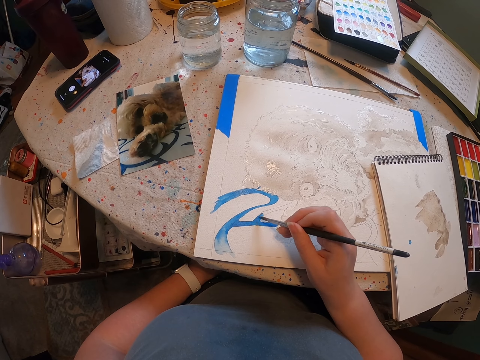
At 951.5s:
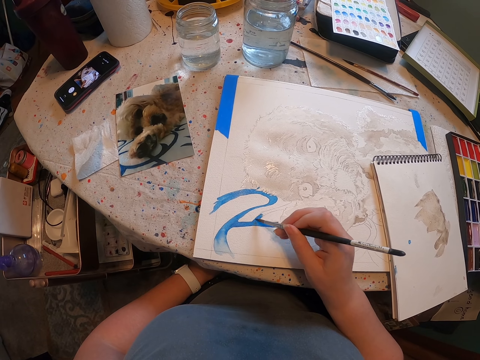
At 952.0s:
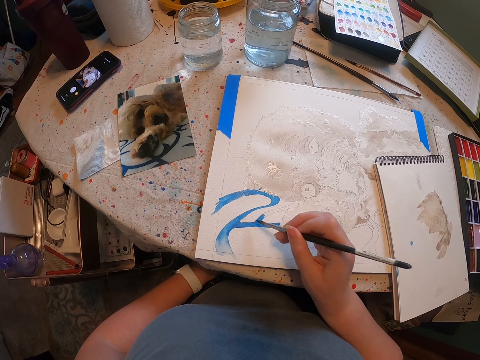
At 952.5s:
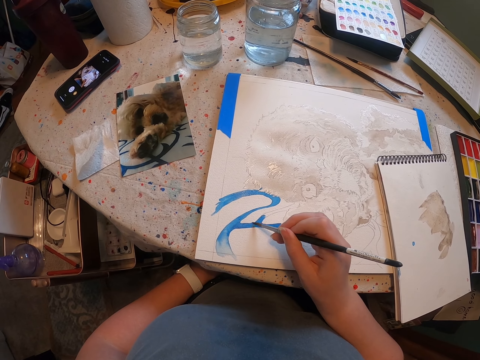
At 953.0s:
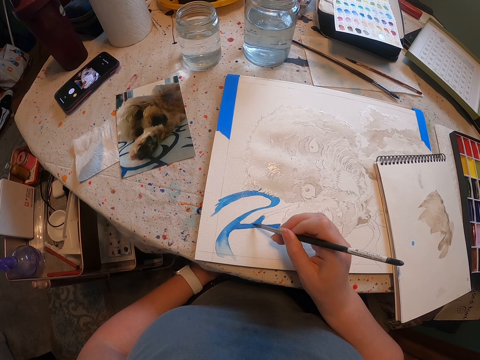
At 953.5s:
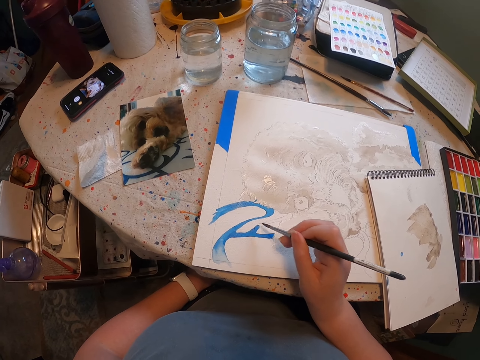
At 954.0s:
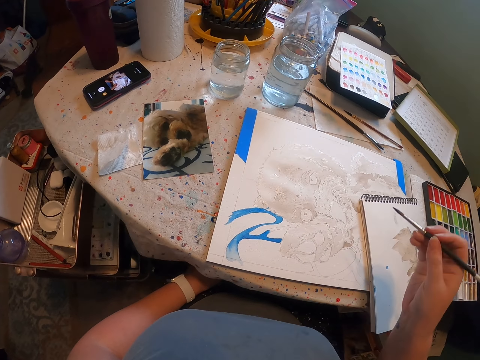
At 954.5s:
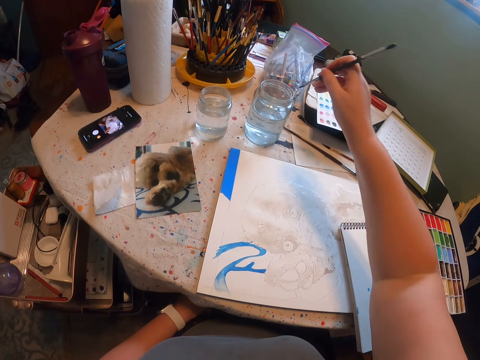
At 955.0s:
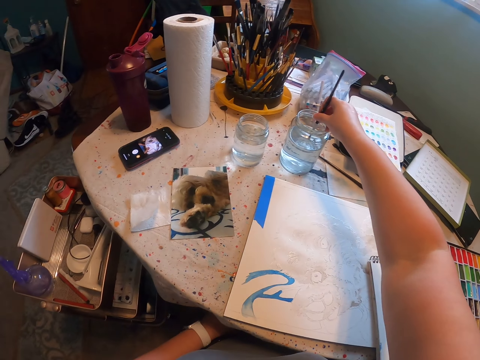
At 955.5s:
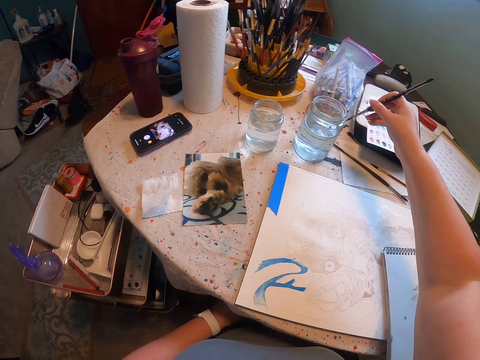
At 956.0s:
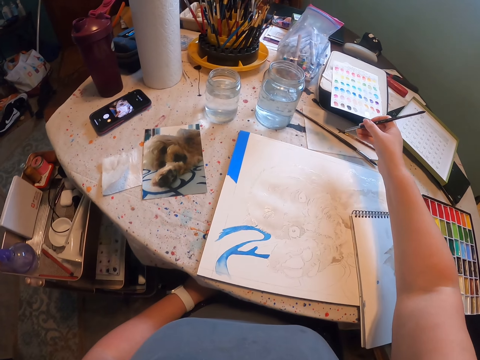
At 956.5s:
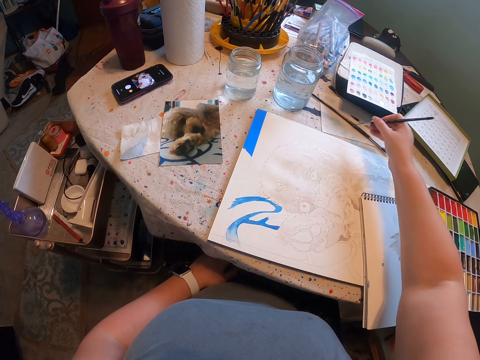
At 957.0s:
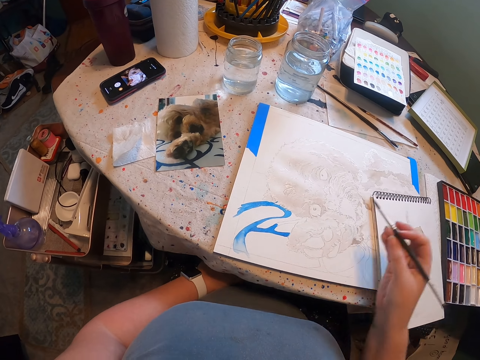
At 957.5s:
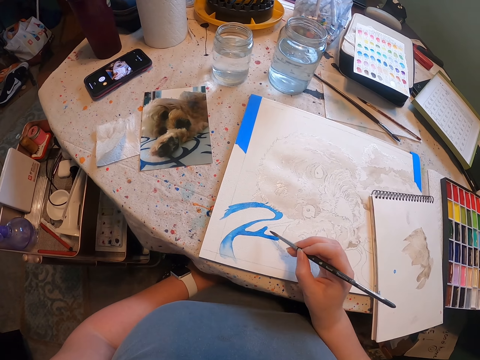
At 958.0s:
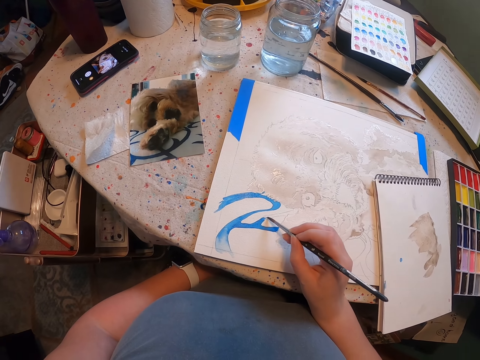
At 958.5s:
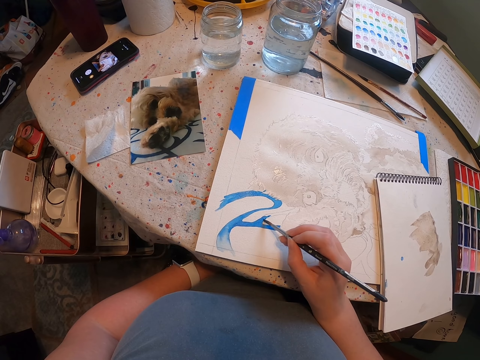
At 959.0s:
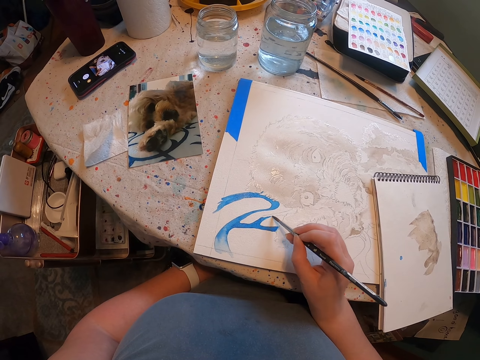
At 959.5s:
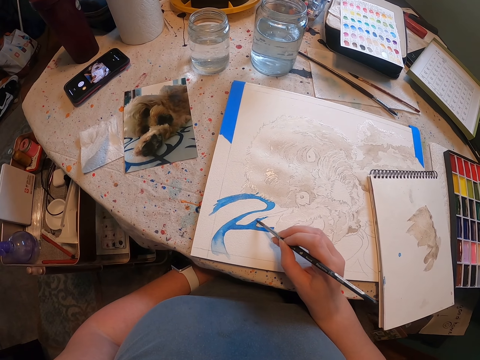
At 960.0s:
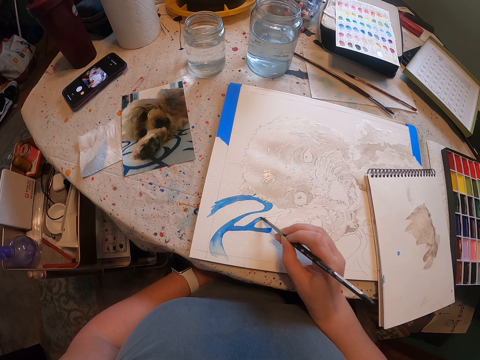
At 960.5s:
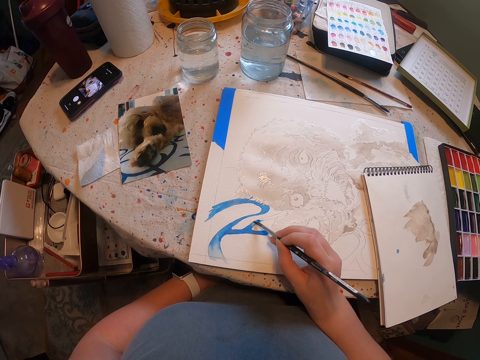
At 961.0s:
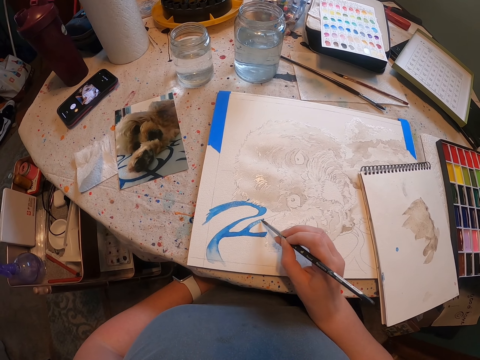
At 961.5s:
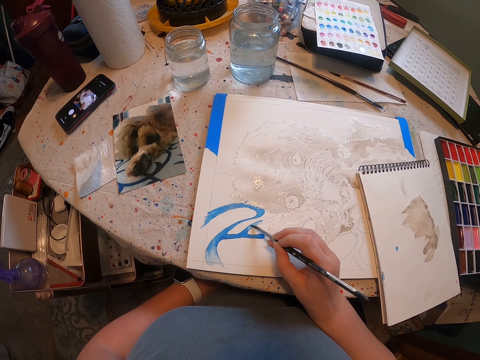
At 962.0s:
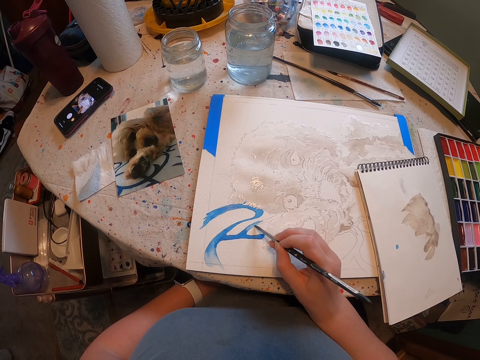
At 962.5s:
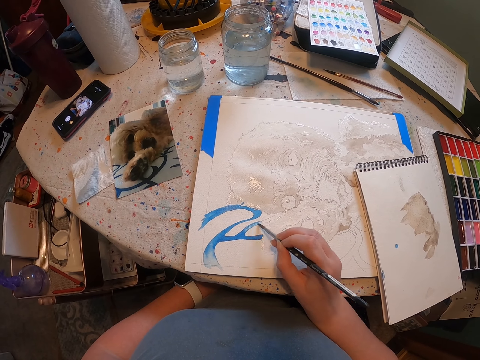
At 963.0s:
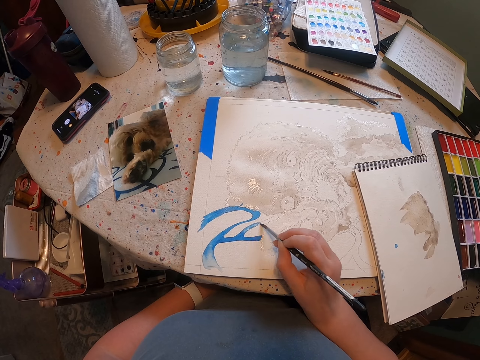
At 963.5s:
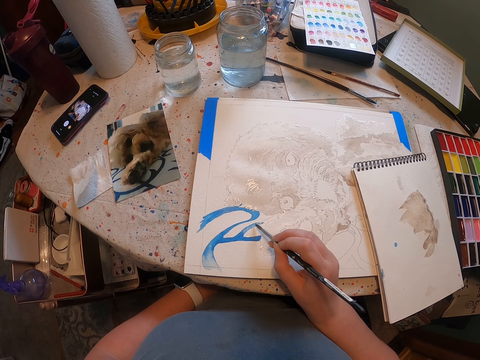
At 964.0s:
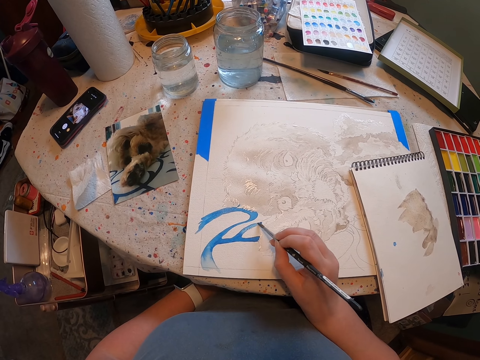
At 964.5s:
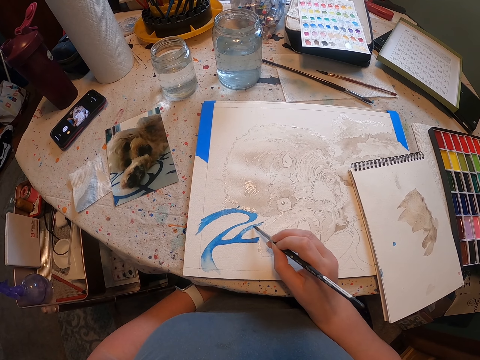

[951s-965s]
The camera wearer dips the brush in water. They paint the sketch with the brush on the sheet of paper.

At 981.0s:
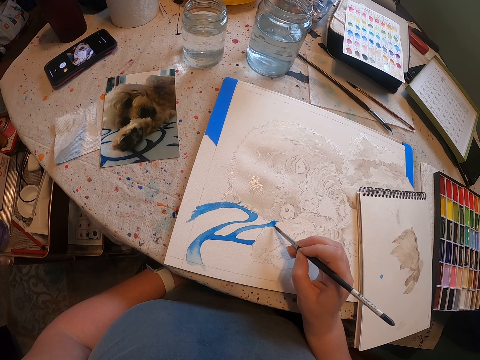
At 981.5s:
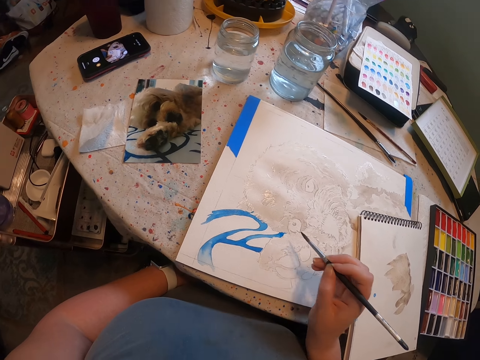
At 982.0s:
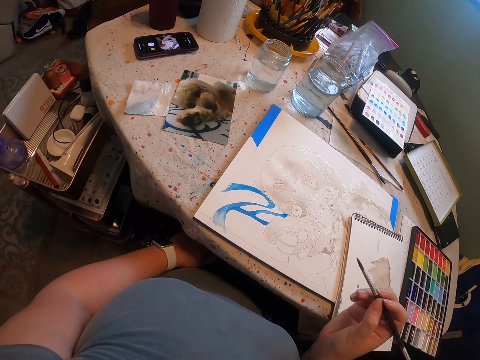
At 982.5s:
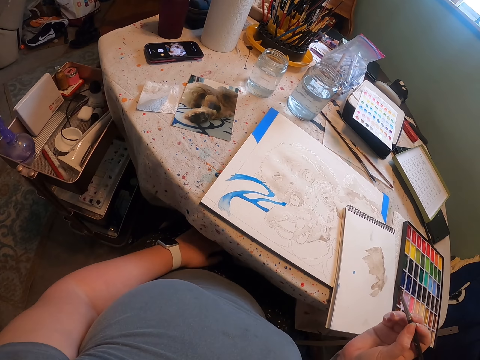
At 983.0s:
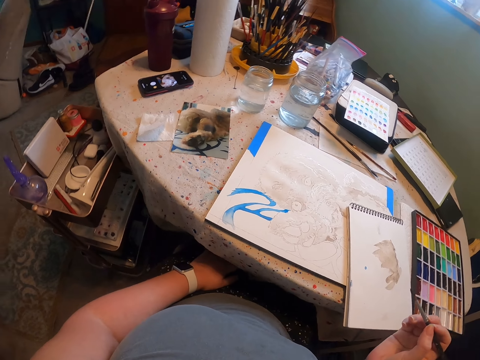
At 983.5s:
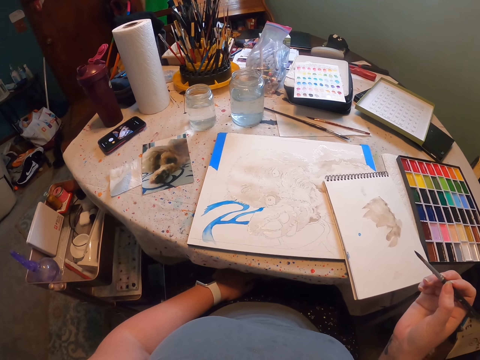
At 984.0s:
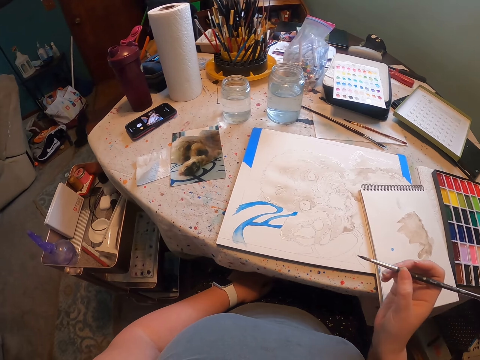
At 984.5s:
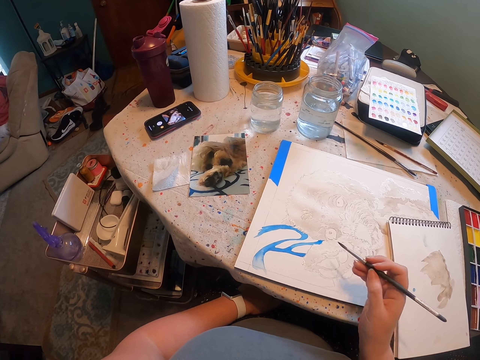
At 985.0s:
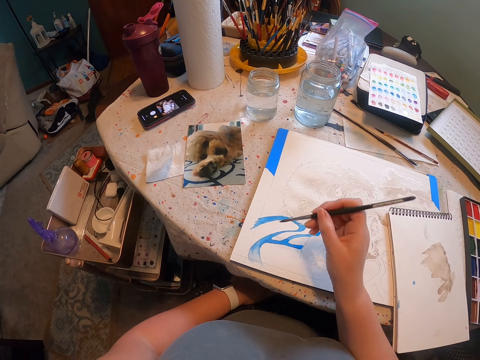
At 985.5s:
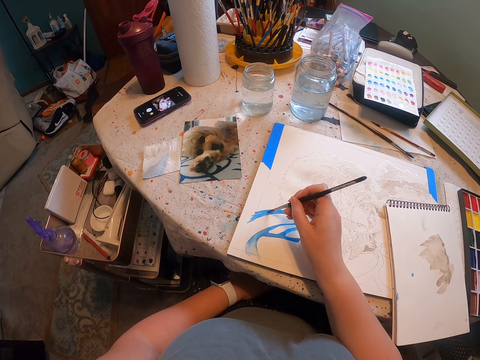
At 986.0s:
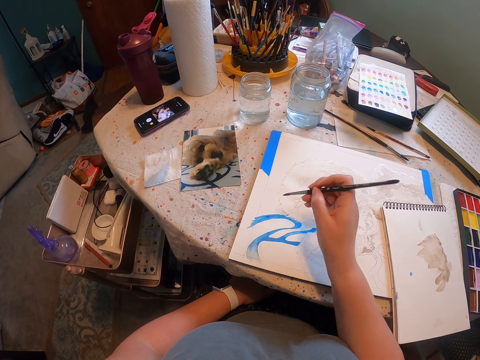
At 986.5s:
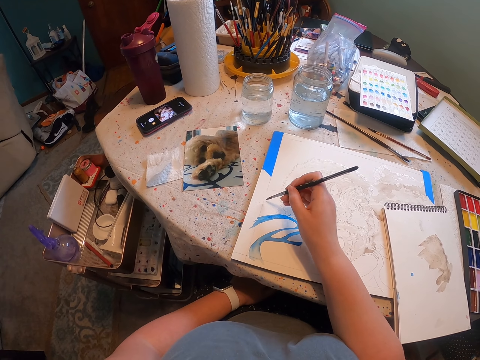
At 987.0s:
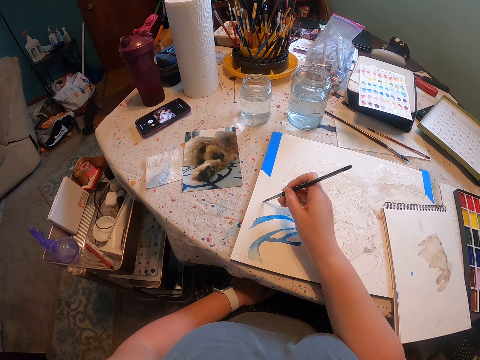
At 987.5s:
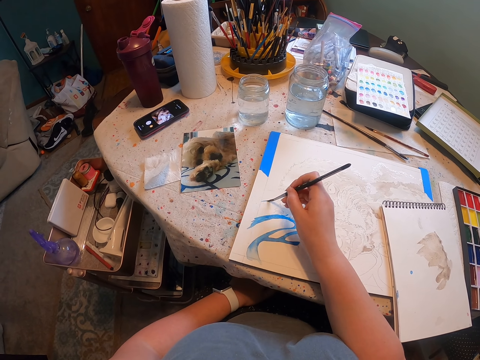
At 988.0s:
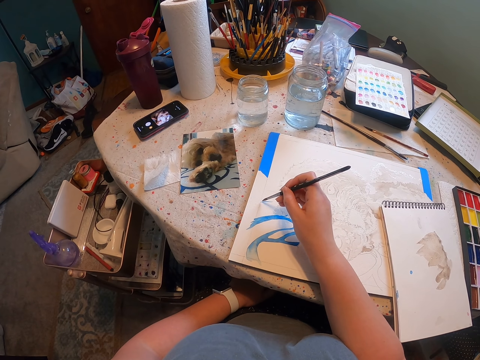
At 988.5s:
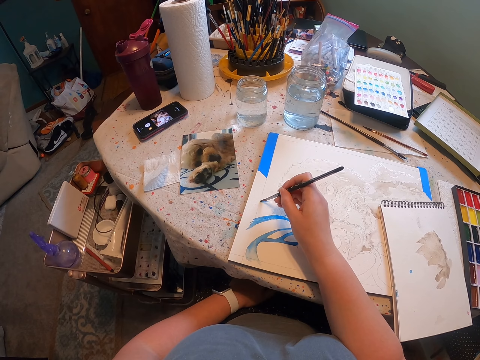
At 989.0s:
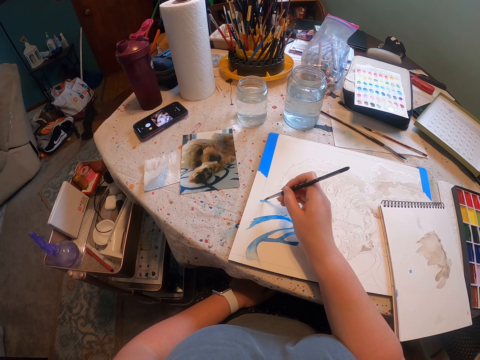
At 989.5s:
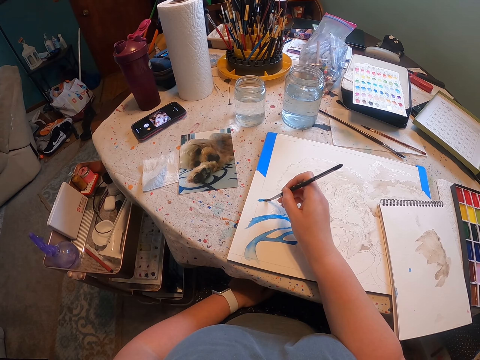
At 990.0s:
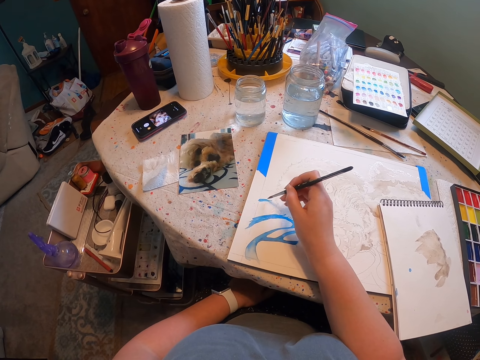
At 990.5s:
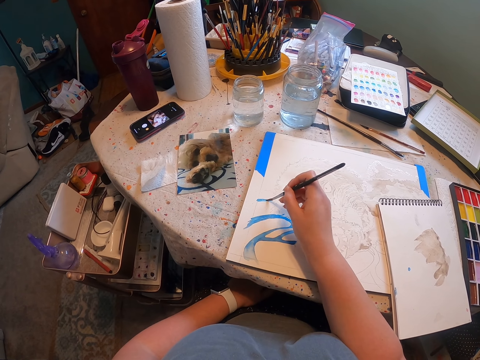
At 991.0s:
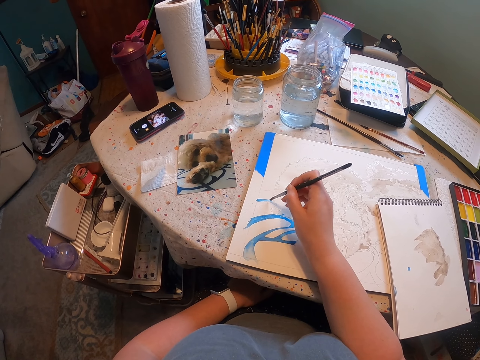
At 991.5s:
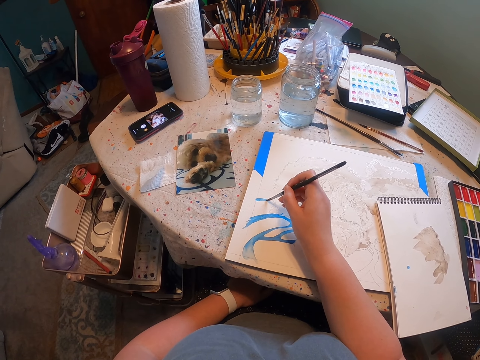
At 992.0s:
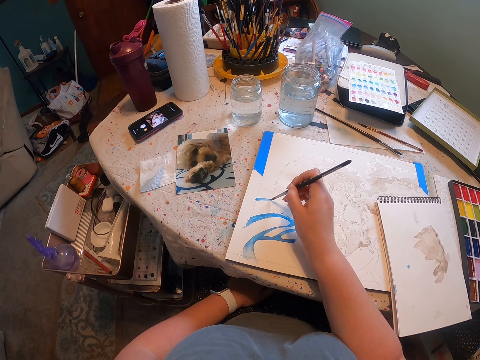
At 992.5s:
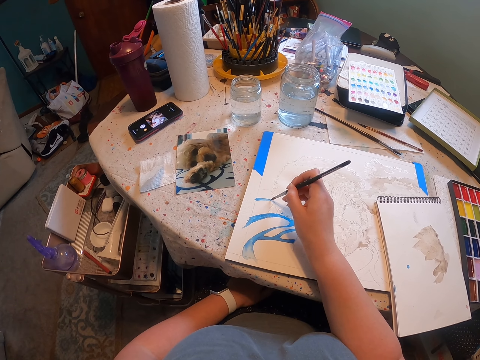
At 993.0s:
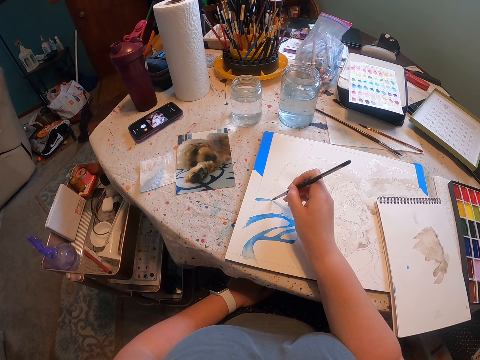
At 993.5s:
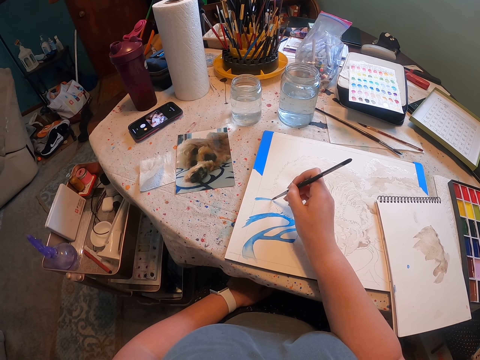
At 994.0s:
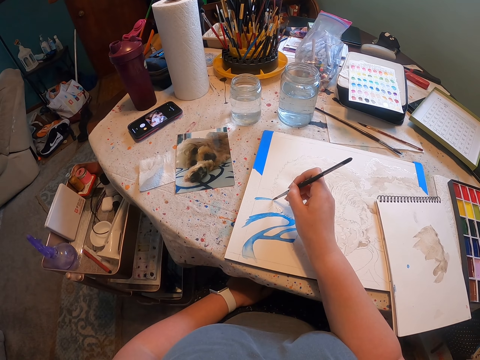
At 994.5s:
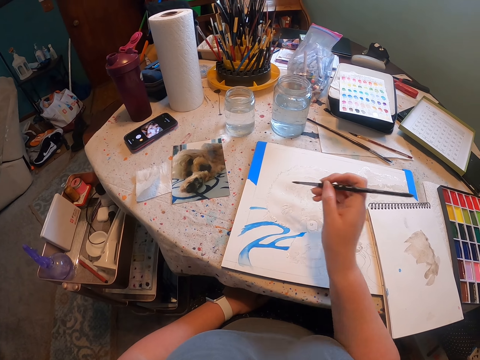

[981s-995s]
The camera wearer holds the brush. They paint on the sheet of paper.
